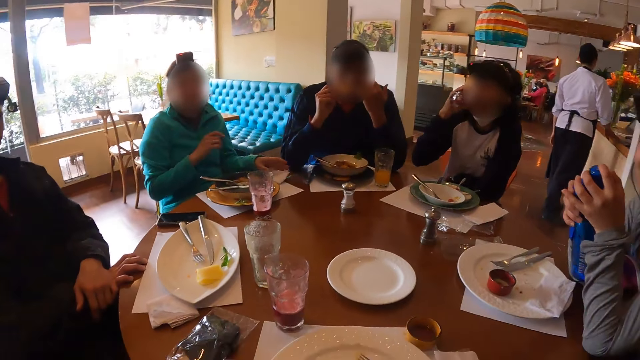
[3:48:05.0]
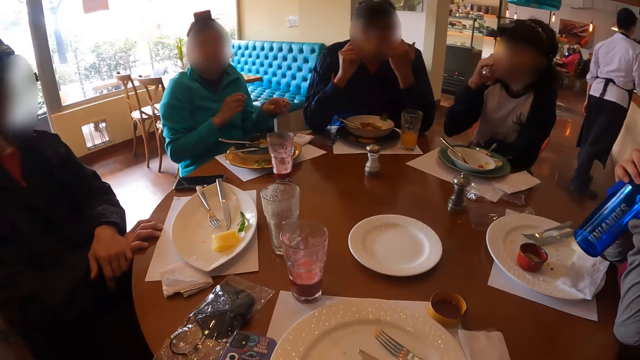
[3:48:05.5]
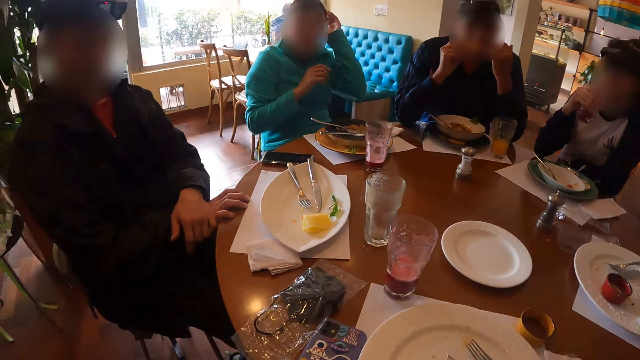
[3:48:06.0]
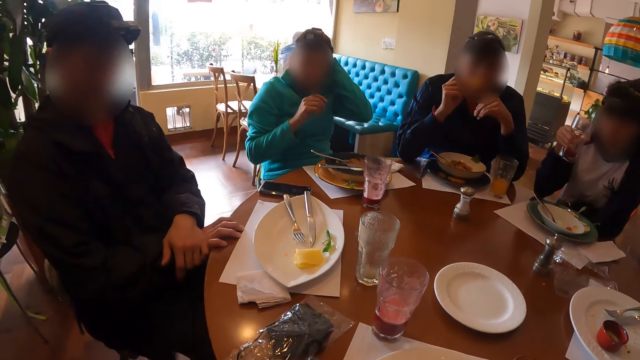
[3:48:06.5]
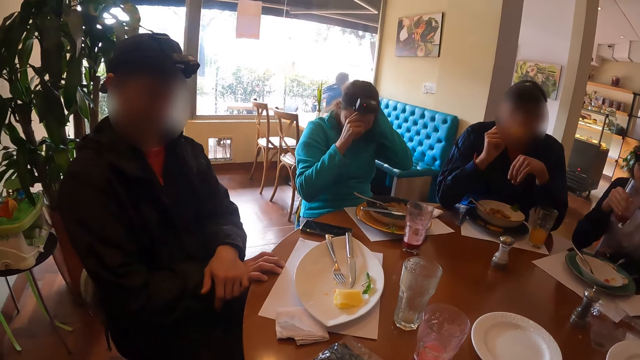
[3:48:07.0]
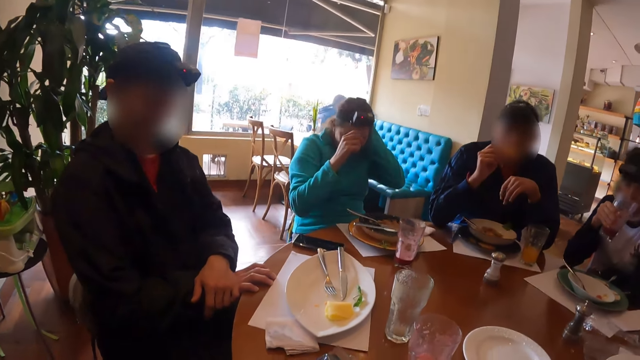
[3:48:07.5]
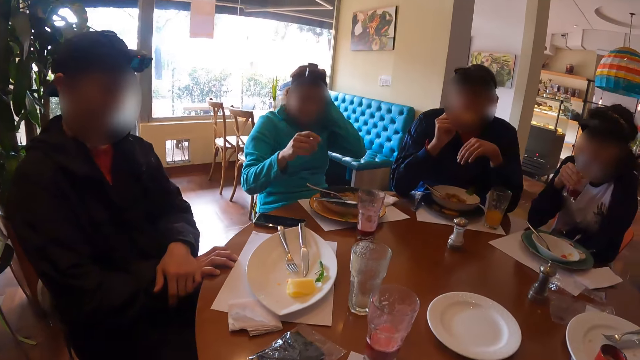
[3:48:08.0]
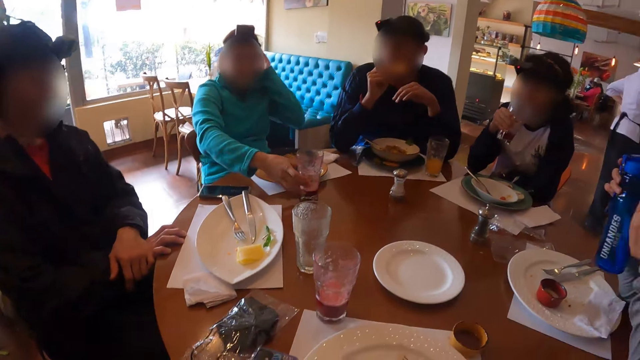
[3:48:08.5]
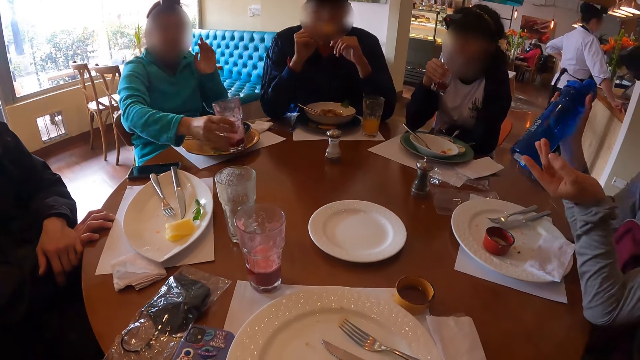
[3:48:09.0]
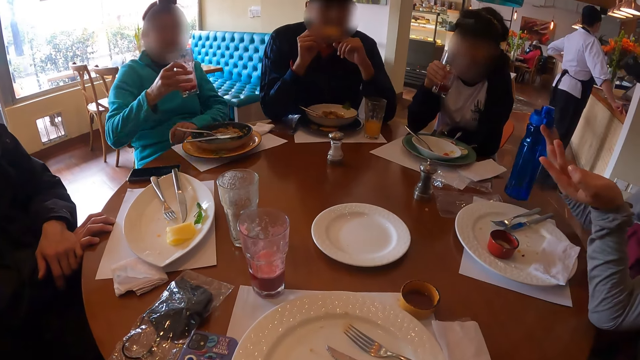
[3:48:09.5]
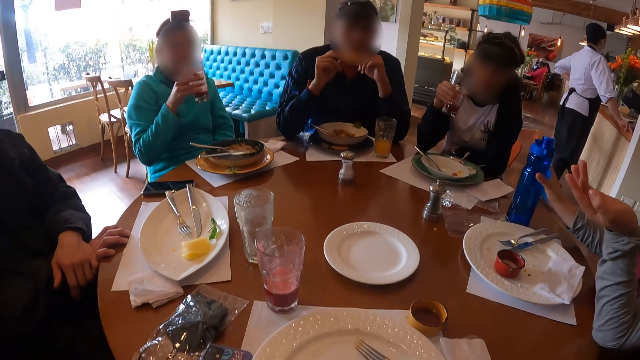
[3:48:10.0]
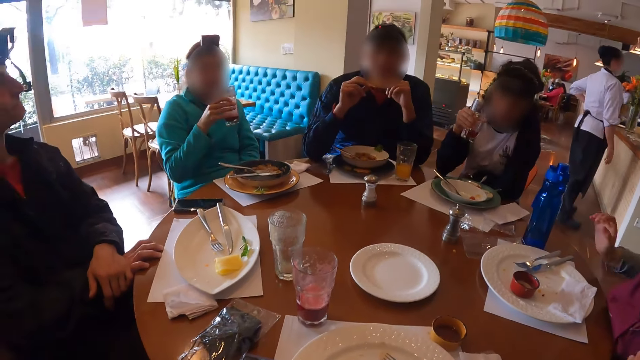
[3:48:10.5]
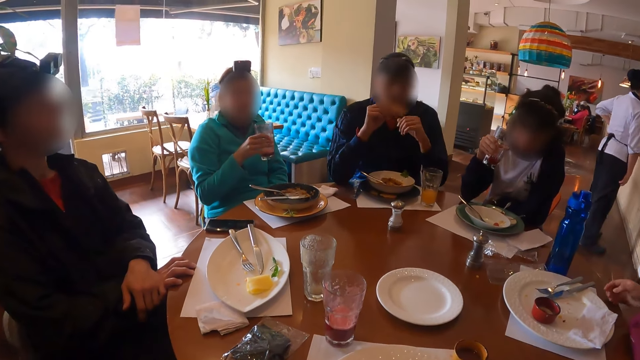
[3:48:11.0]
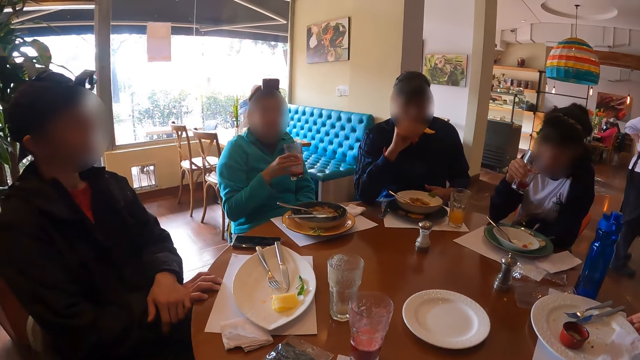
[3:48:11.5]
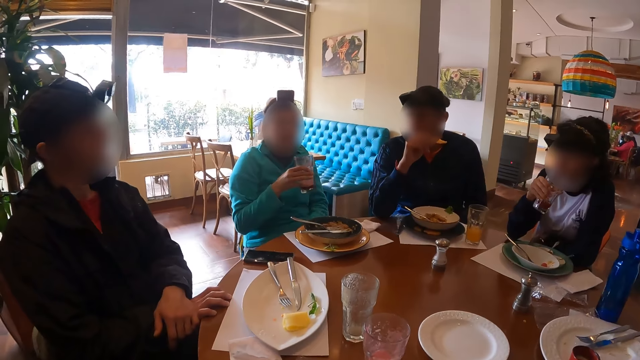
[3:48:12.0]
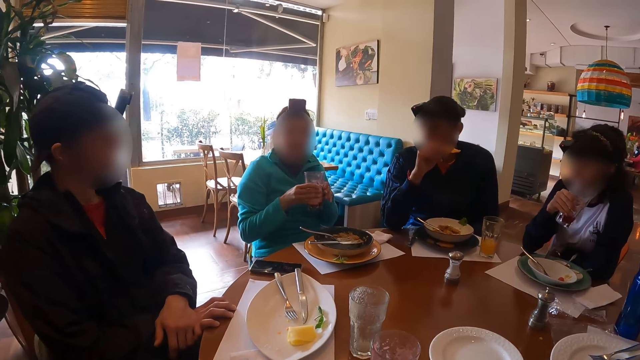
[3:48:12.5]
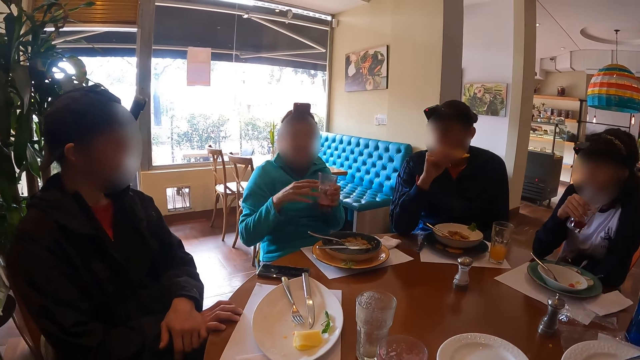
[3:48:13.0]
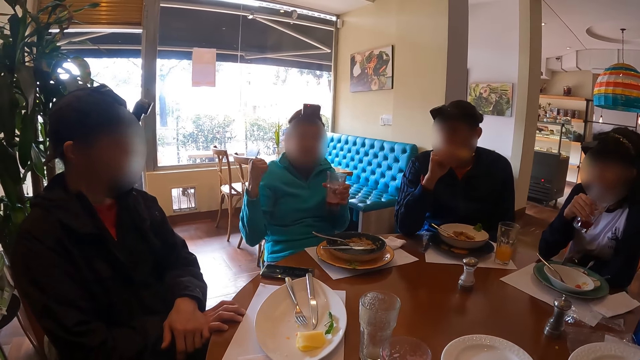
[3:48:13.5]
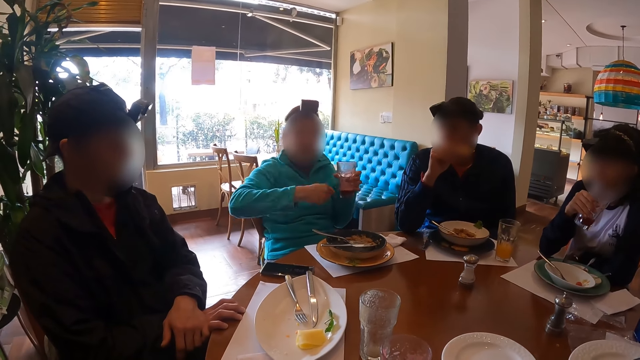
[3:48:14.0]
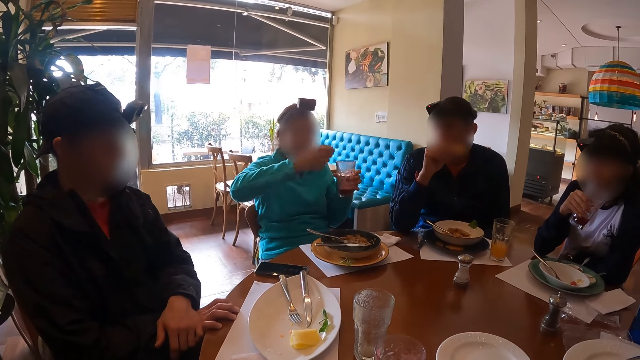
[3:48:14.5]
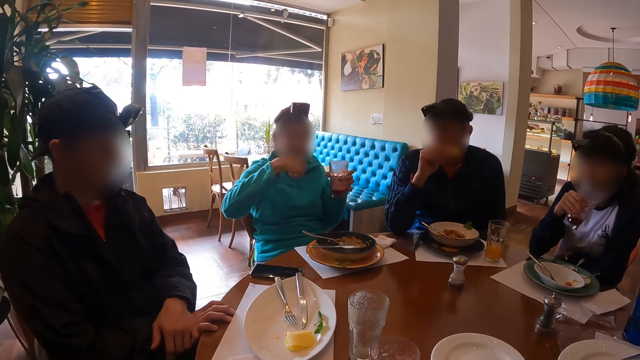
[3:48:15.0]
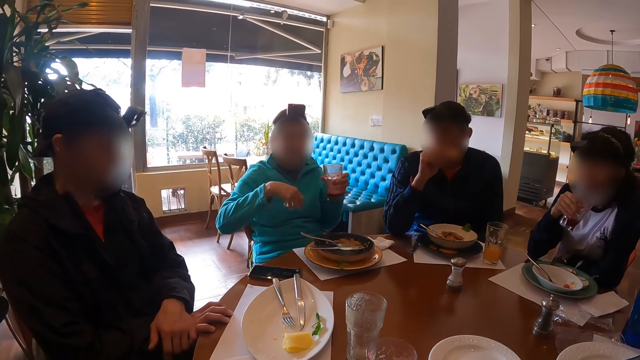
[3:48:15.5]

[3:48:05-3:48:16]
The first woman places the serviette on the table with her left hand and touches her hair with her left hand. The camera wearer looks around. The first woman touches her face with her right hand and picks up the cup of juice from the table with her right hand. The second woman places the water bottle on the table with her right hand and moves the plate on the table with her right hand. The first woman passes the cup of juice from her right hand to her left hand and gesticulates with her right hand.

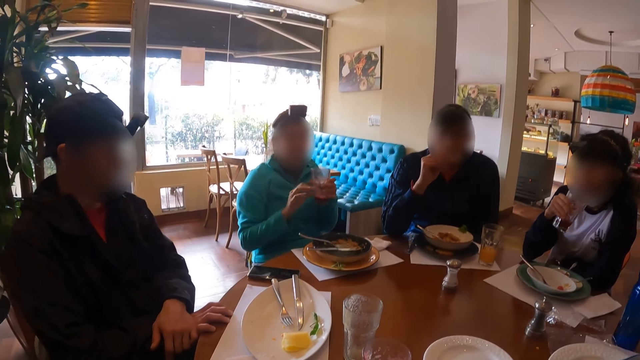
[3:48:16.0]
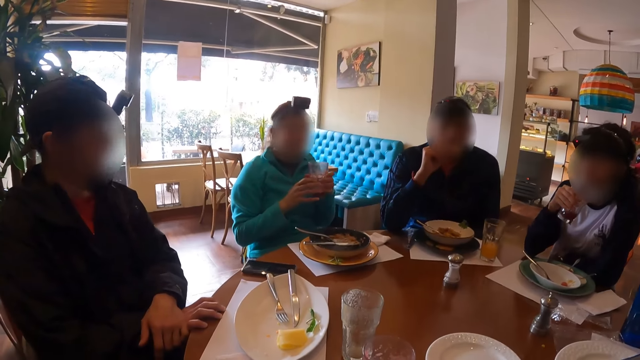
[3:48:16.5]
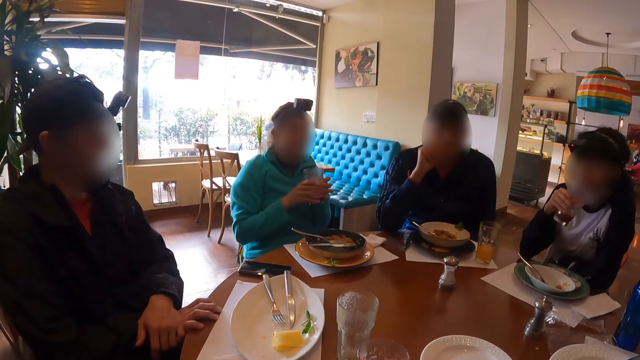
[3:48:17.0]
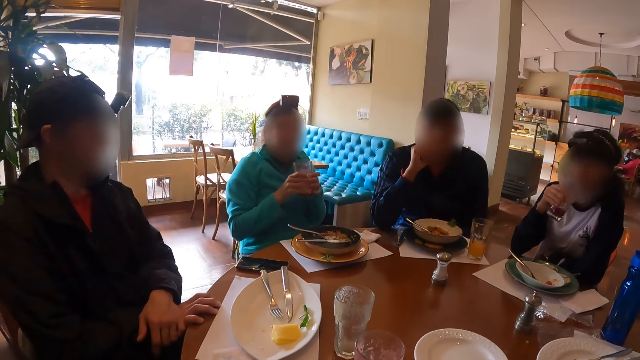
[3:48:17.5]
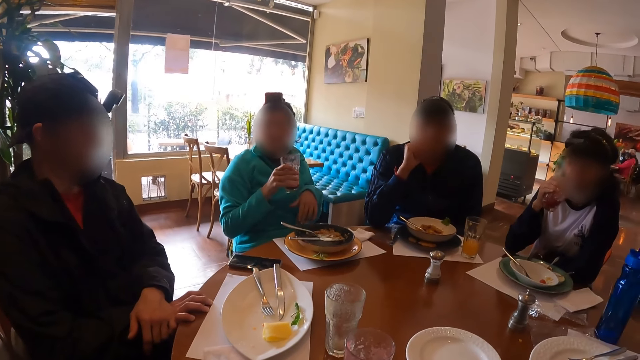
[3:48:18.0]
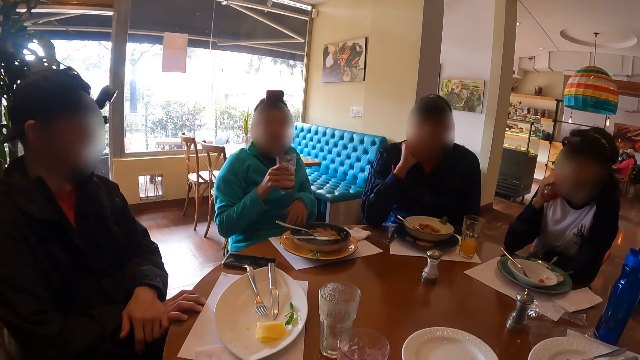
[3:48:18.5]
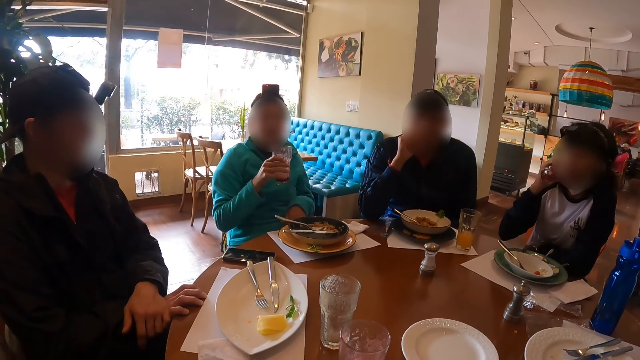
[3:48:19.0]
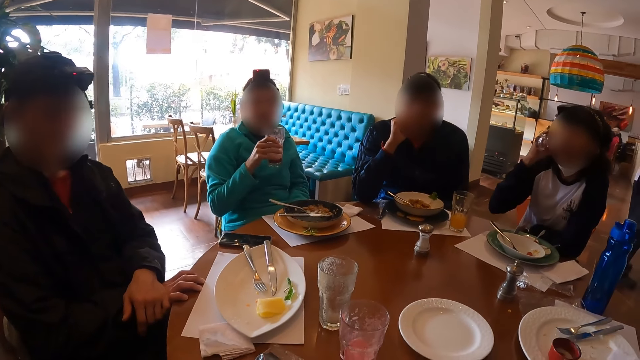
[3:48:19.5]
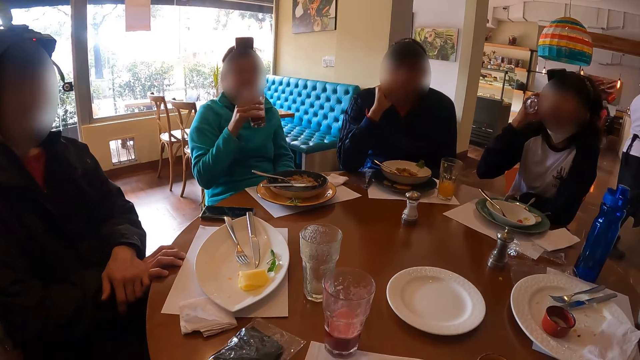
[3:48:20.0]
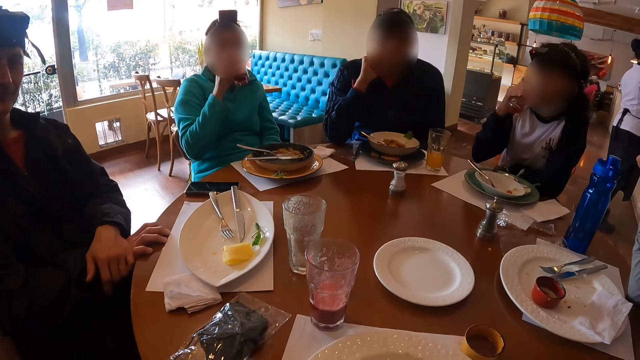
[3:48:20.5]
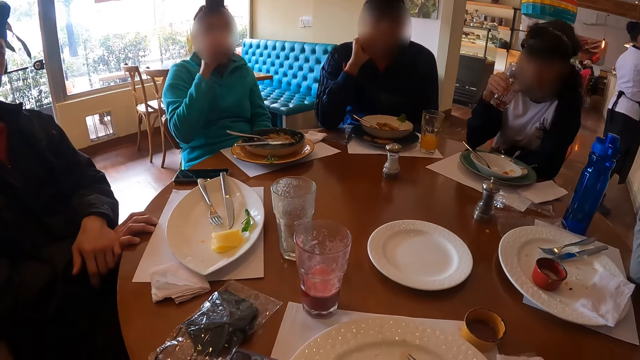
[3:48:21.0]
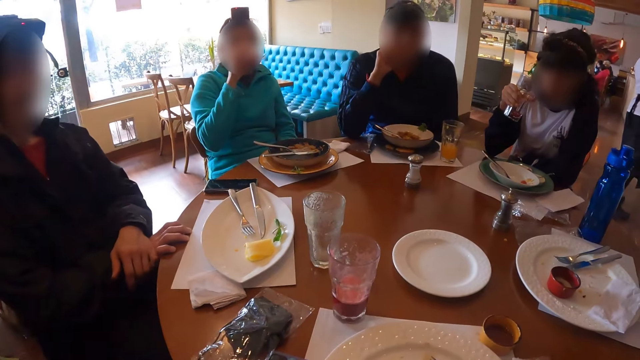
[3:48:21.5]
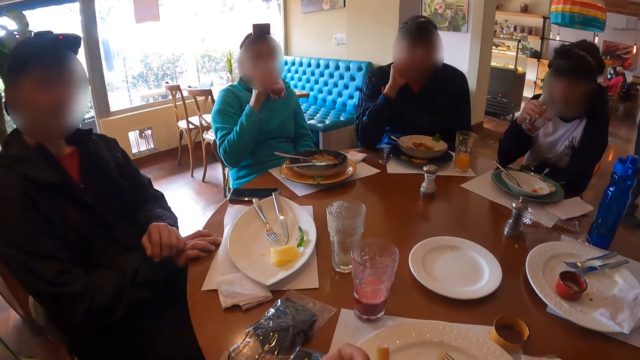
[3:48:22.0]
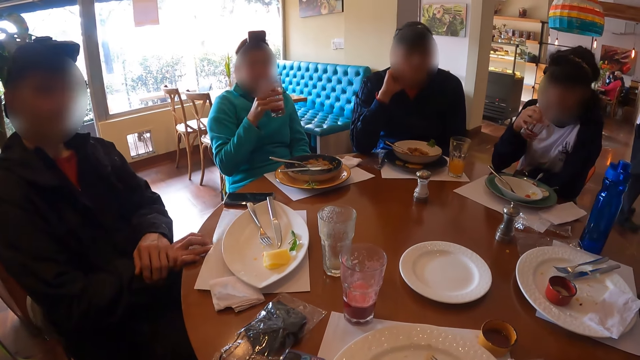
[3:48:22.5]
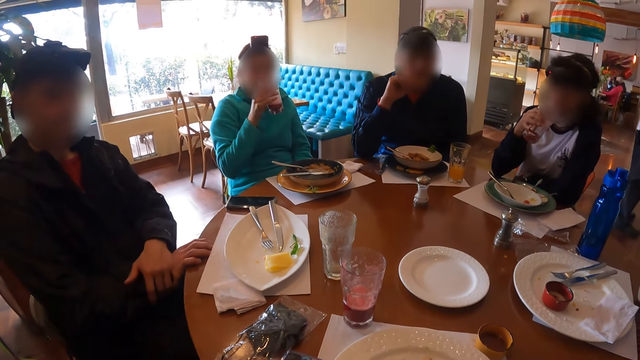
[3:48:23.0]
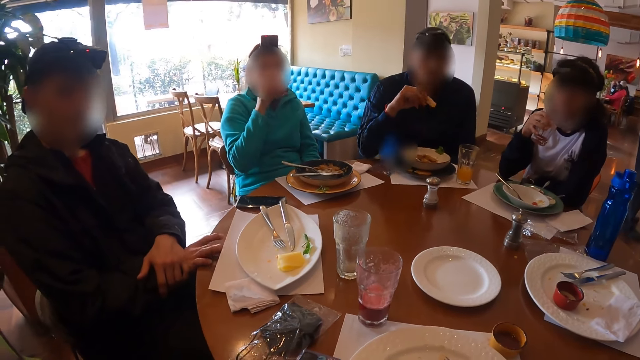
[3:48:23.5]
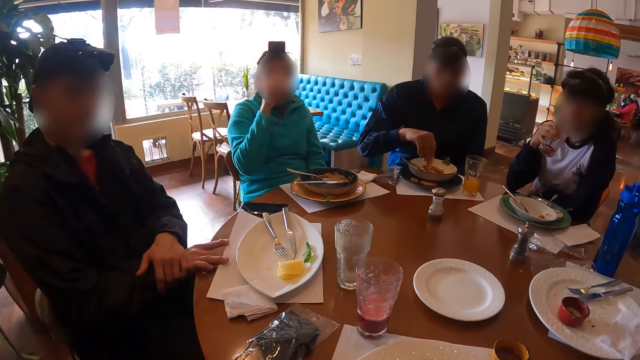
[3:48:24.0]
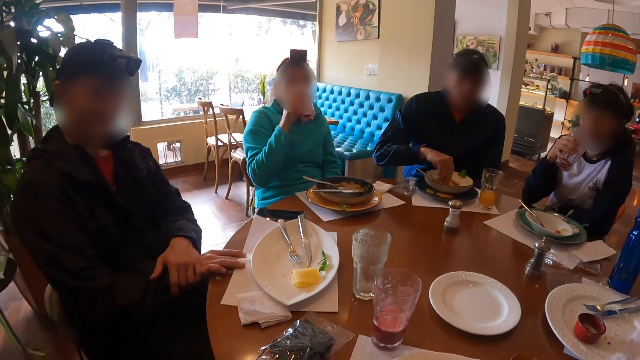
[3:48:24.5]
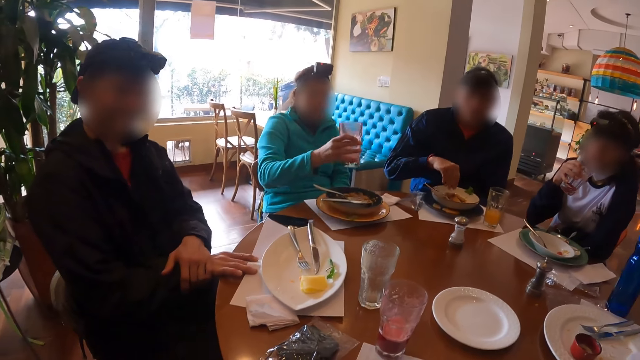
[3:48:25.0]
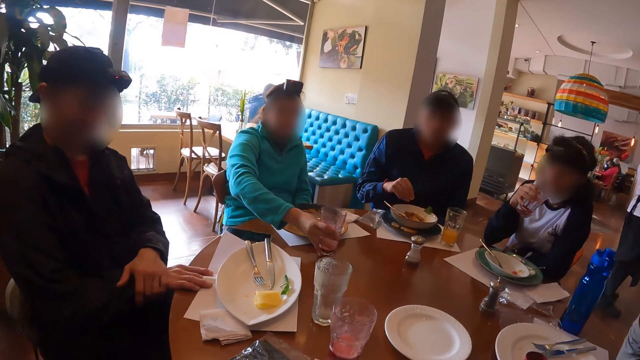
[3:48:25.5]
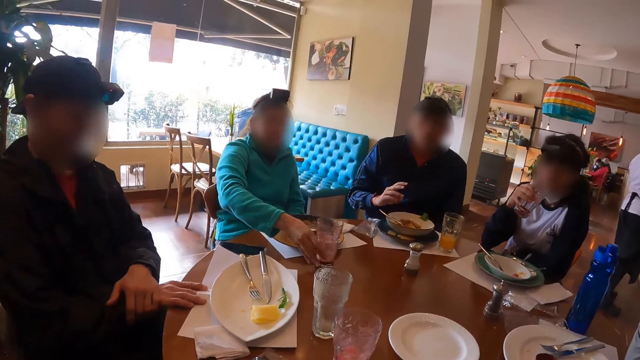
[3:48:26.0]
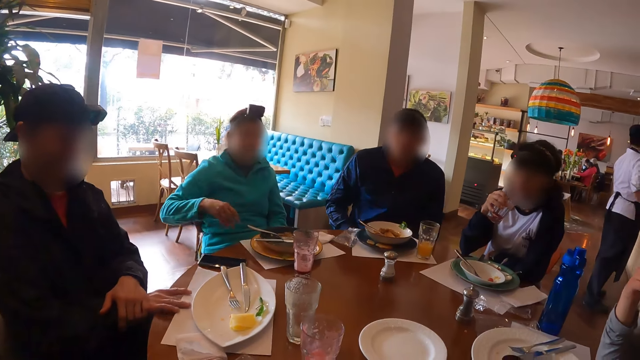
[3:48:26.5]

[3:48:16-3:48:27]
The first woman passes the cup of juice from her left hand to her right hand. The third woman drinks from the cup of juice in her right hand. The first woman drinks from the cup of juice in her right hand. The second man touches a paper on the table with his right hand. The first woman drinks from the cup of juice in her right hand again. The first man places the cookie in the porridge with his right hand. The first woman places the cup of juice on the table with her right hand.
